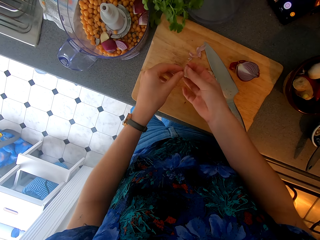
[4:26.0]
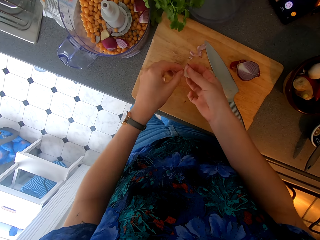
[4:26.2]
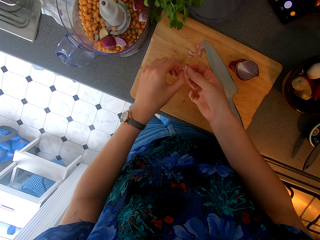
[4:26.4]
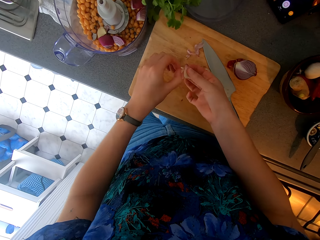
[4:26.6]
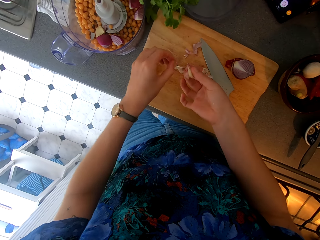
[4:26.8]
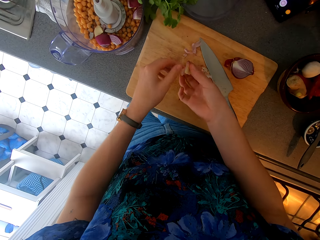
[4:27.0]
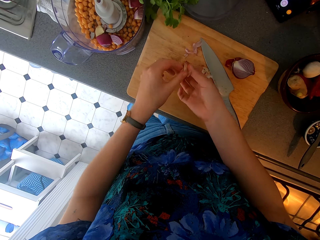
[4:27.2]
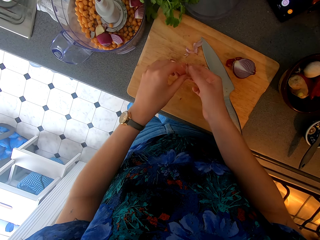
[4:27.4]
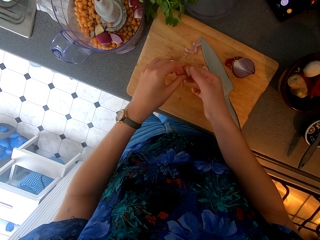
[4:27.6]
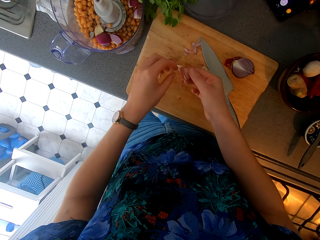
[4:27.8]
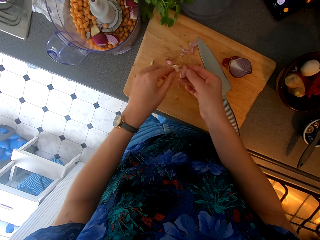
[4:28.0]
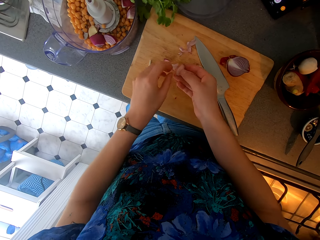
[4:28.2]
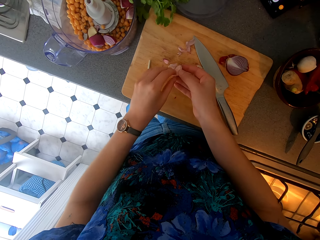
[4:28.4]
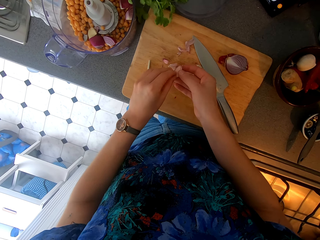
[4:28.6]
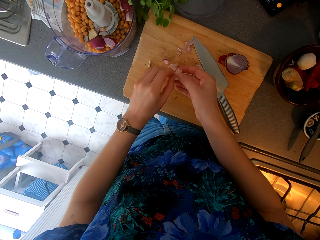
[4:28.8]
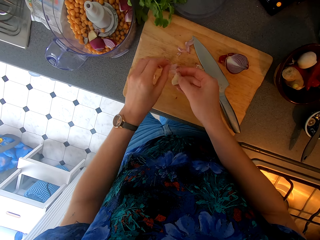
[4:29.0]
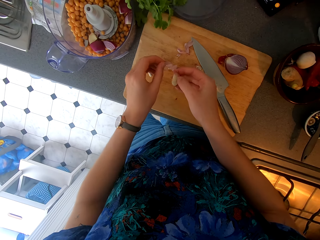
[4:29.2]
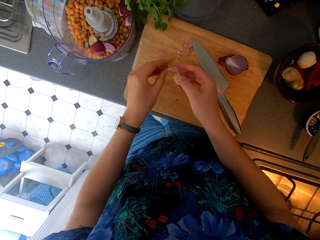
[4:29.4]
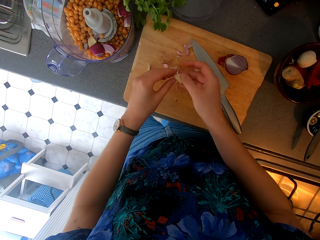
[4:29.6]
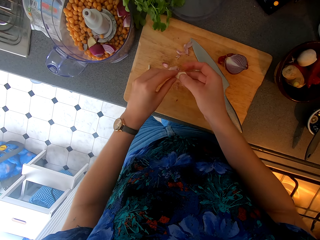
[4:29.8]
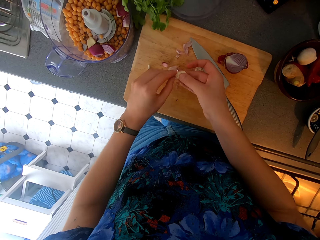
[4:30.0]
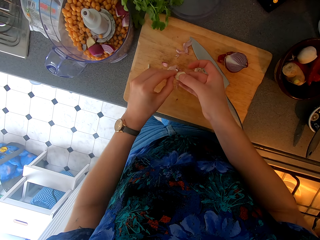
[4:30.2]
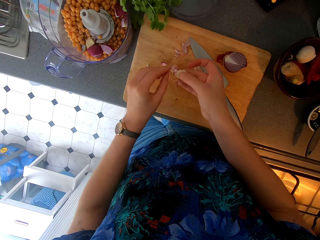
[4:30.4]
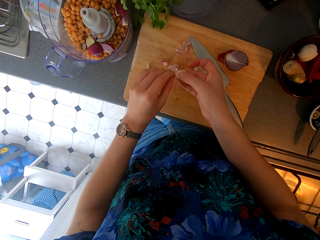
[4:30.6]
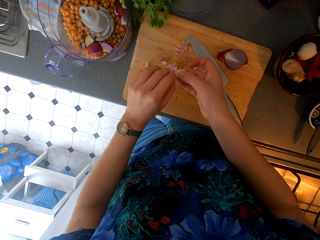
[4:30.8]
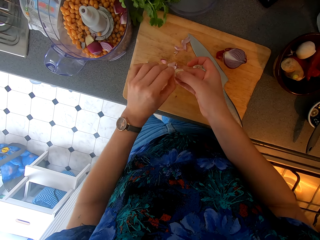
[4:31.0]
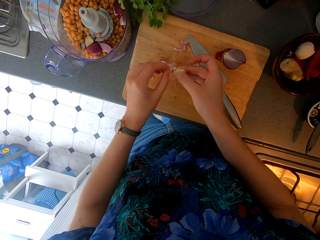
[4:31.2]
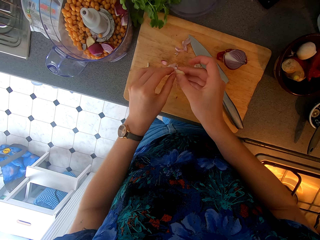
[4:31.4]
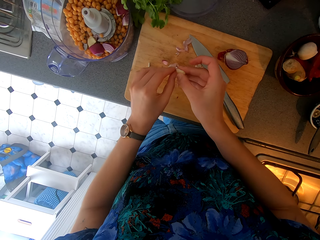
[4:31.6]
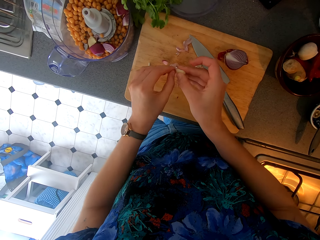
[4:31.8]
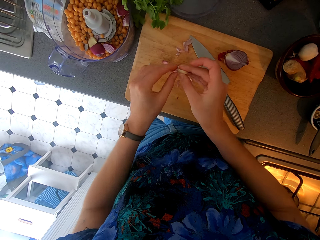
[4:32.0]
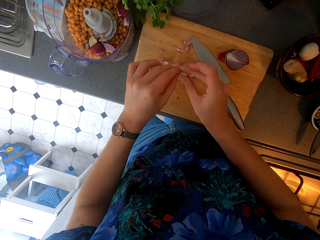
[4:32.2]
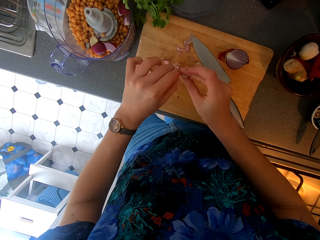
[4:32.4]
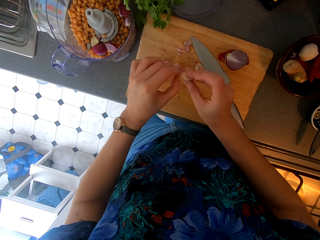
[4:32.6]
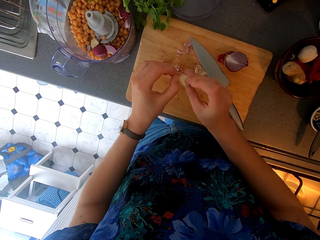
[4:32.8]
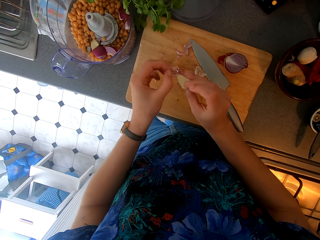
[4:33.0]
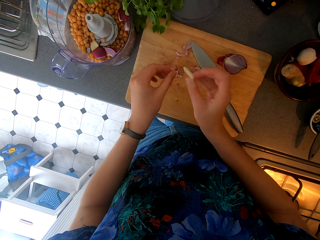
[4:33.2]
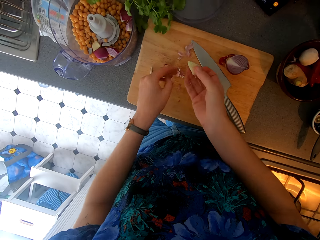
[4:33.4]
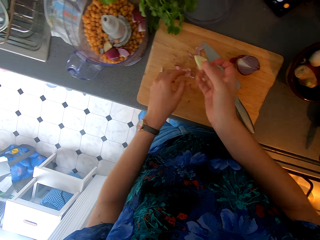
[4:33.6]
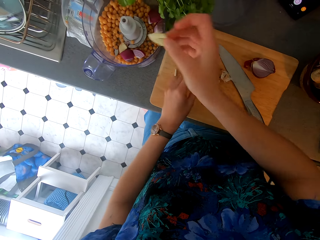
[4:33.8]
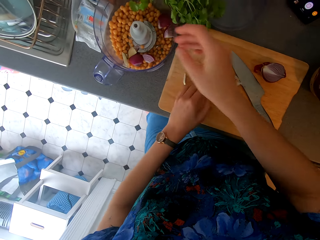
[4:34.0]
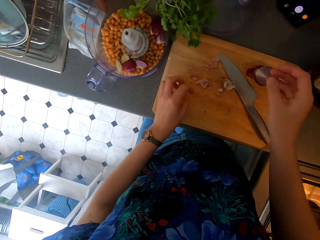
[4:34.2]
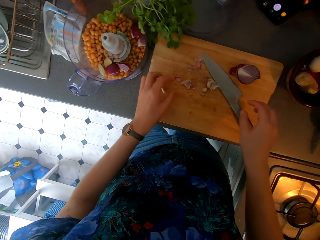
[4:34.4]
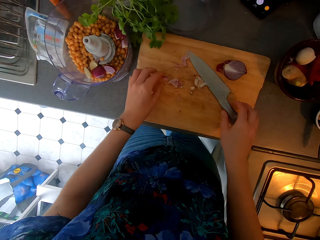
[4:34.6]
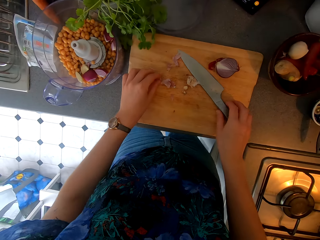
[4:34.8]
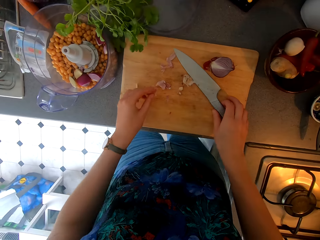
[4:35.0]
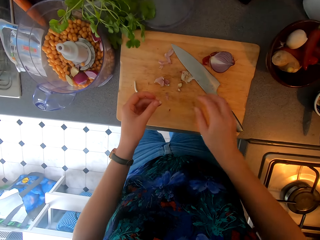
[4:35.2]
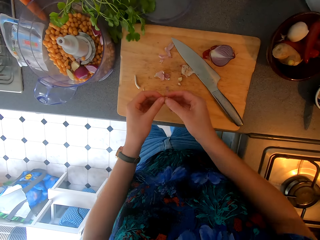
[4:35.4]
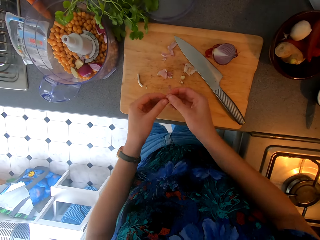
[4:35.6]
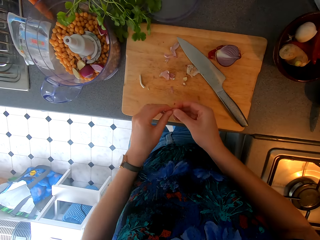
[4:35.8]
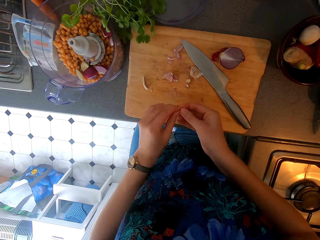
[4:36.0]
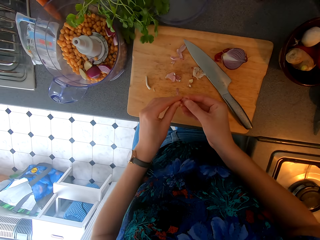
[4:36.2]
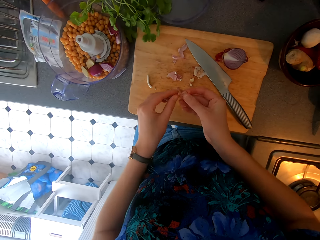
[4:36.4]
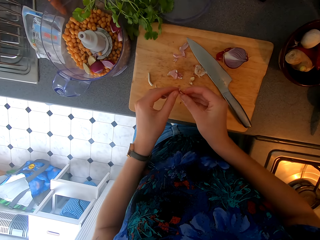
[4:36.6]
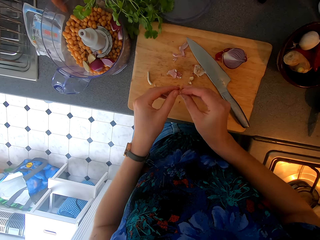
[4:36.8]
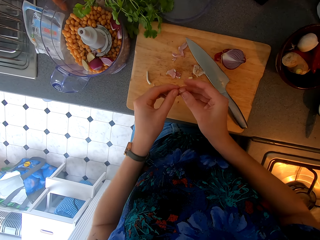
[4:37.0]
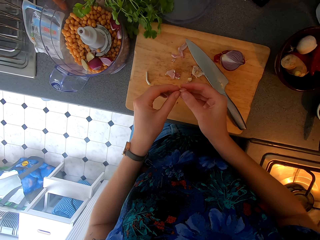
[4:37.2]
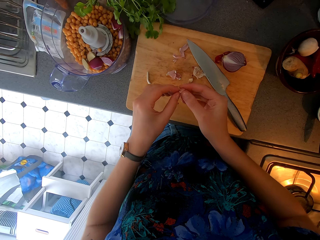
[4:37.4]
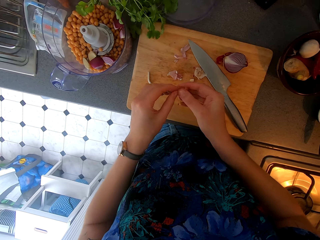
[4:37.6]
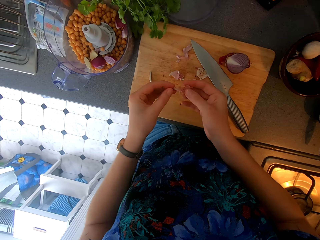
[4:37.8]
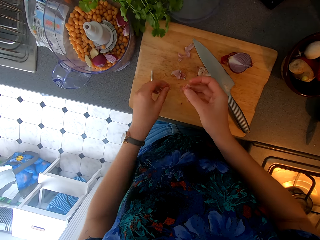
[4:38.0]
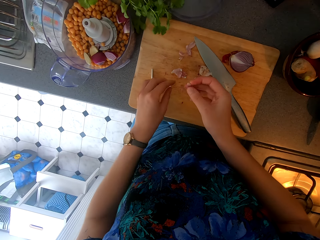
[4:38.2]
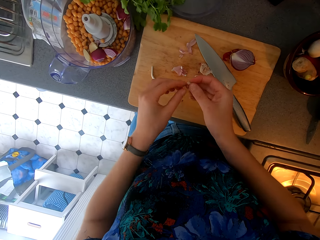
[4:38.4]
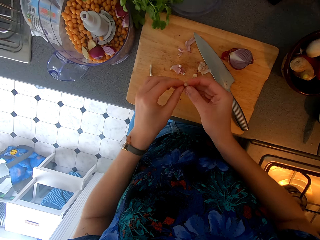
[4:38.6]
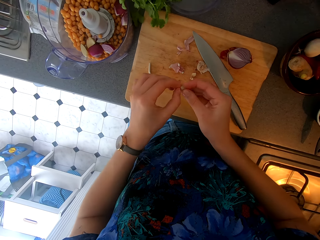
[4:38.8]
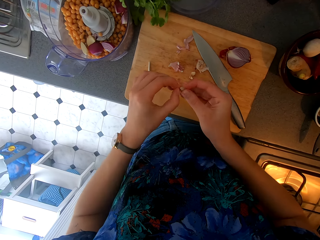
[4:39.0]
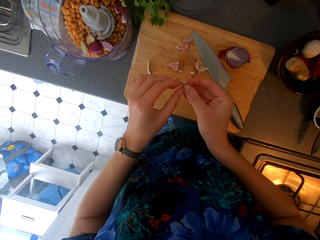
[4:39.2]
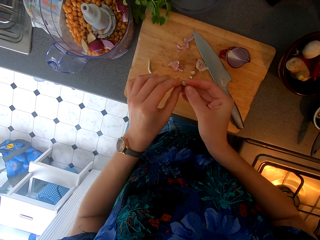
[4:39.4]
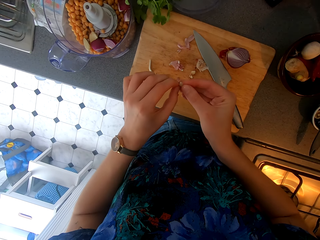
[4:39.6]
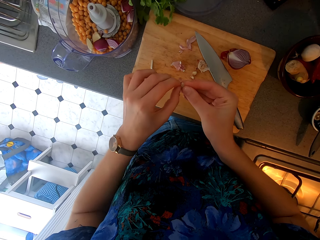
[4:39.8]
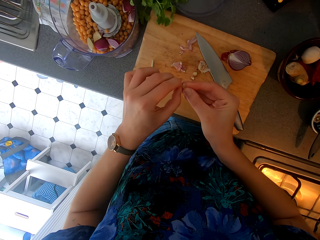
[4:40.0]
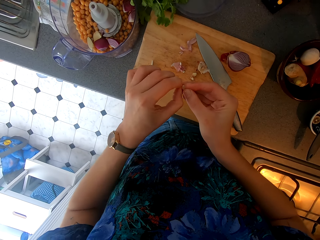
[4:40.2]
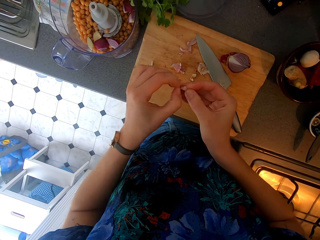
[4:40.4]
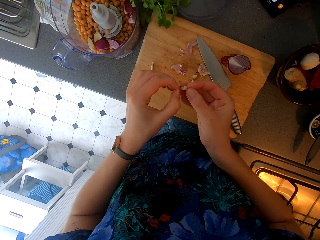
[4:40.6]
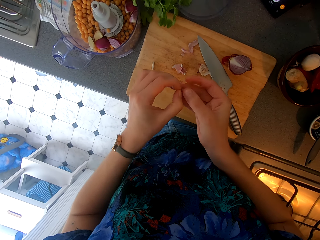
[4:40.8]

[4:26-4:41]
The camera wearer puts the garlic in the blending machine or bowl. They pick up a knife. They peel the garlic.

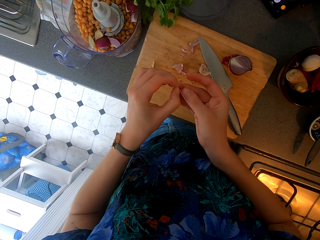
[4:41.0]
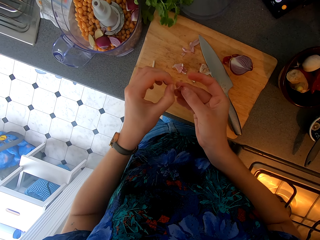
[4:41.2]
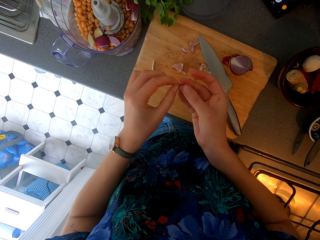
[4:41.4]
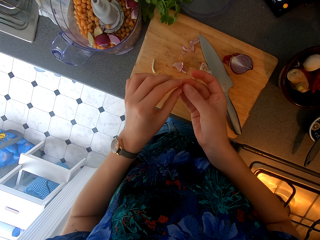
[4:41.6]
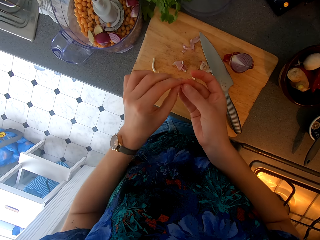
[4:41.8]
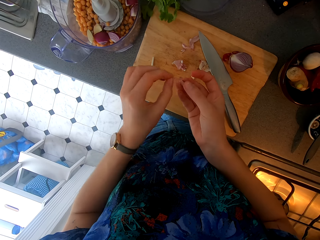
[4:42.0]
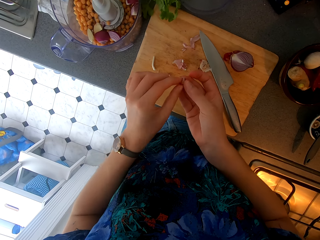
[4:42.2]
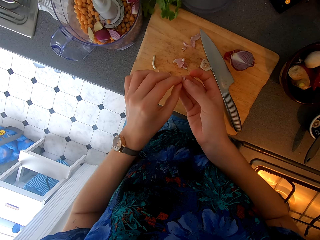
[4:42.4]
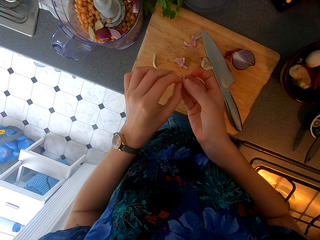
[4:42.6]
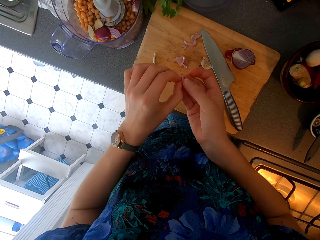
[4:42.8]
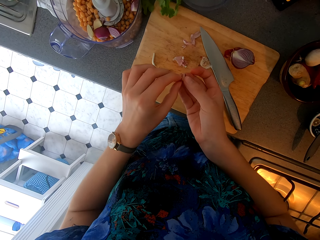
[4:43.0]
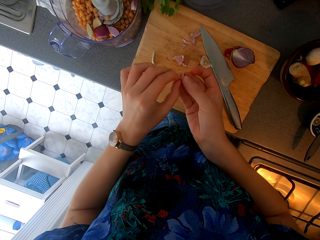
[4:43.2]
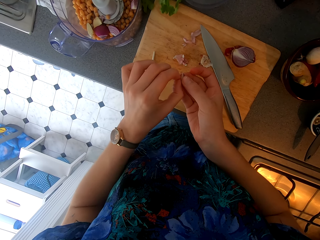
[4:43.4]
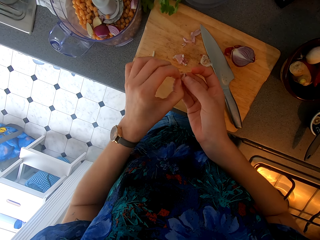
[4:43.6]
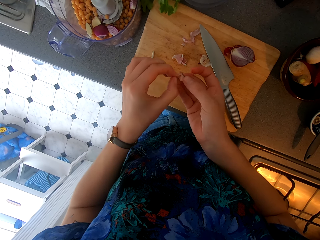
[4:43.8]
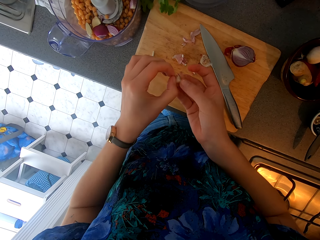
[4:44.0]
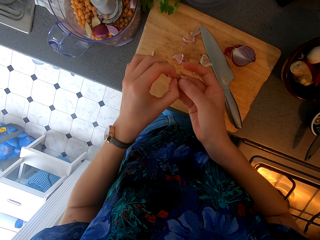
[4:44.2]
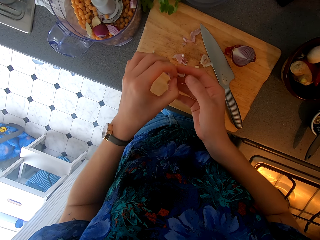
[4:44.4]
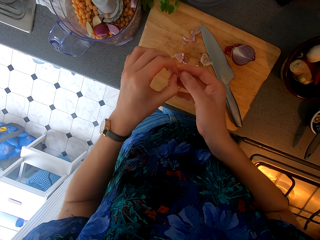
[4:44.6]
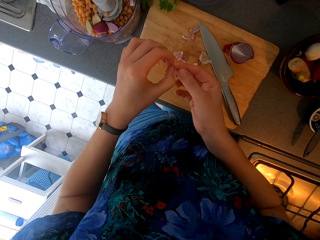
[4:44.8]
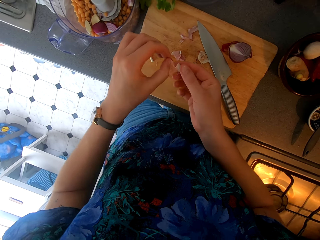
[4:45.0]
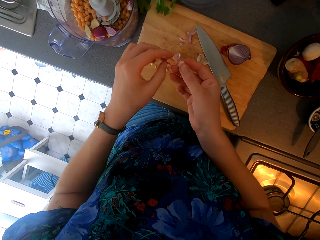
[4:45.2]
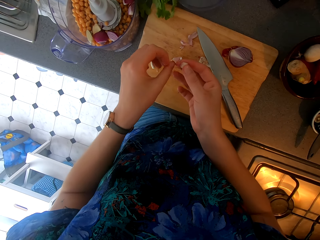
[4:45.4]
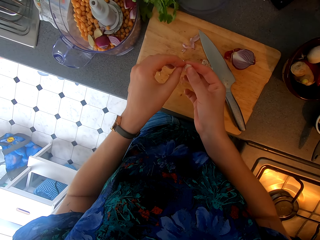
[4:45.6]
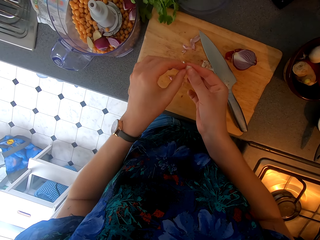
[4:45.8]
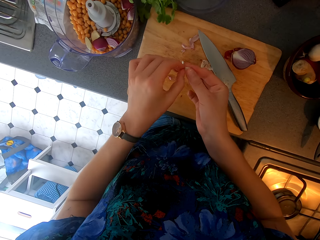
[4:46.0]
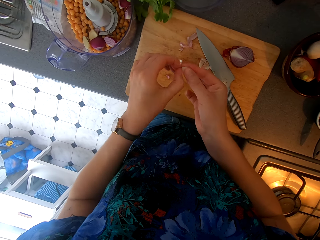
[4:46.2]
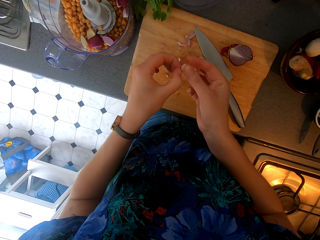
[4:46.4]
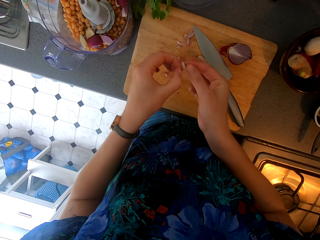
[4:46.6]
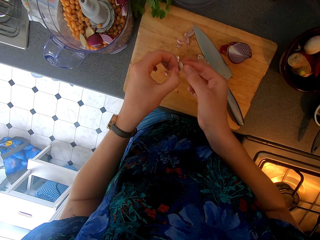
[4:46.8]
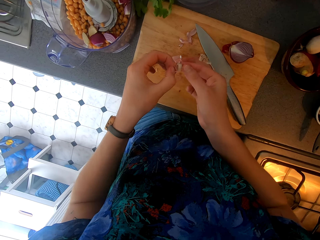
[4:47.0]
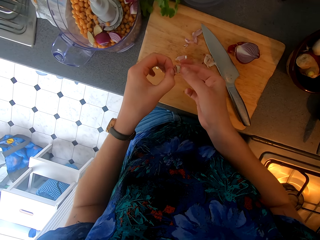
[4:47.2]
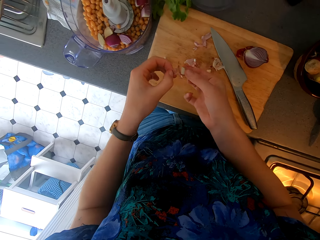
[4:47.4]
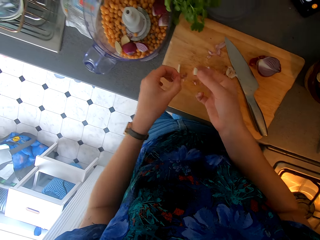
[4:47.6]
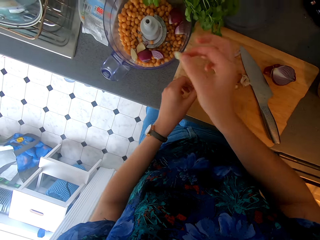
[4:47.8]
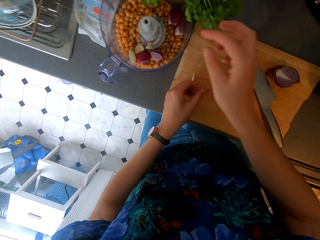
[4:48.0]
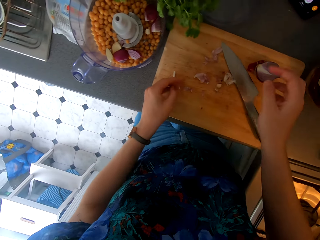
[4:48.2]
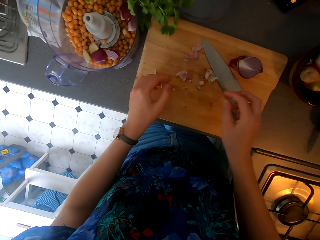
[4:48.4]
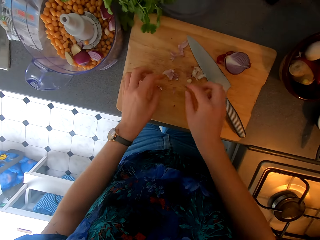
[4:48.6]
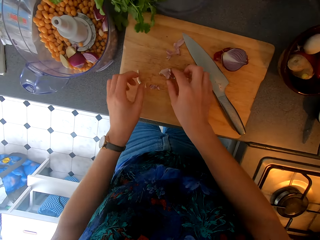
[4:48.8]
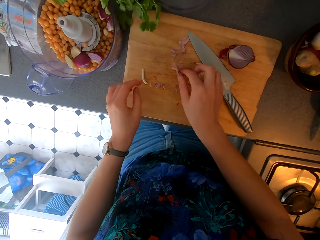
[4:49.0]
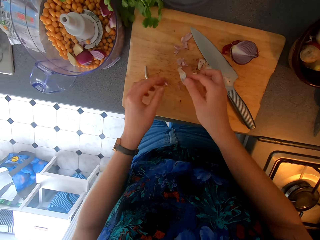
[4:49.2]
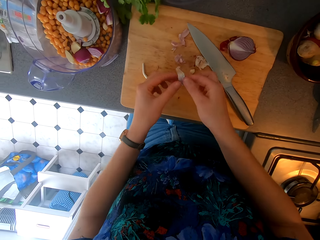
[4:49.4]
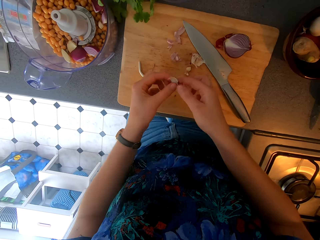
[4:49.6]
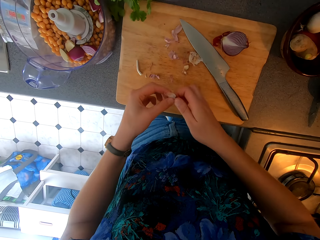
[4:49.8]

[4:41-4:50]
The camera wearer throws the garlic in the blender or bowl. They pick up the garlic from the chopping board.
